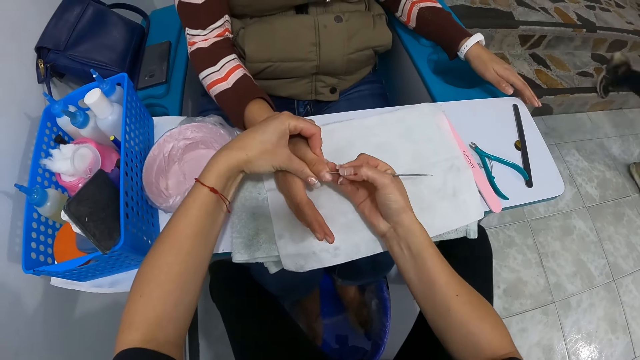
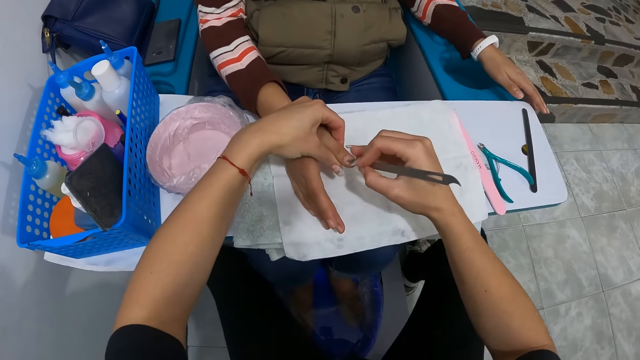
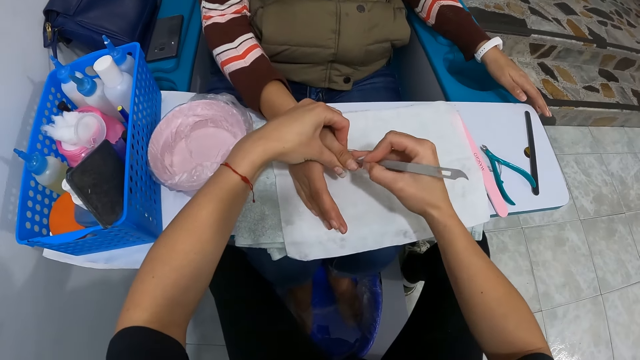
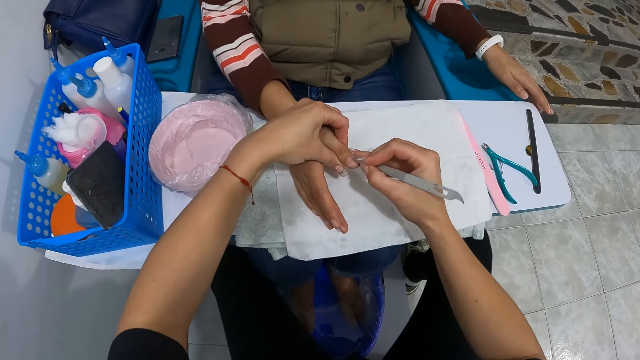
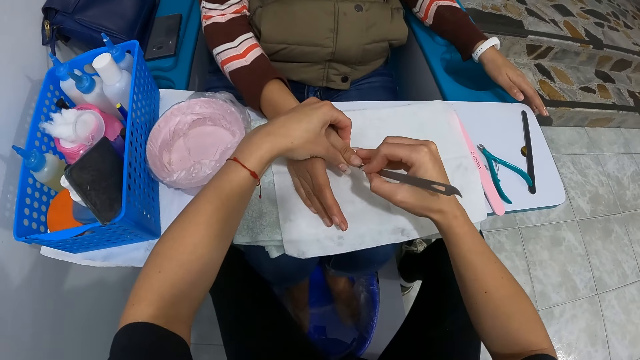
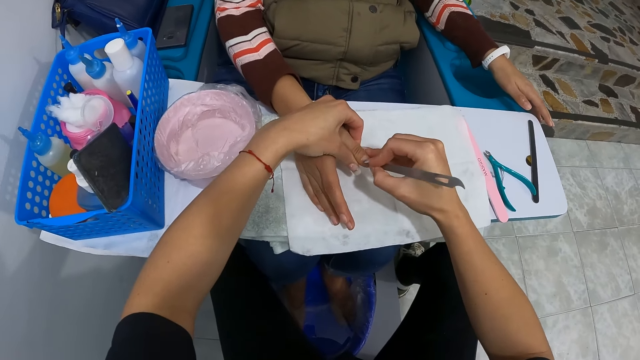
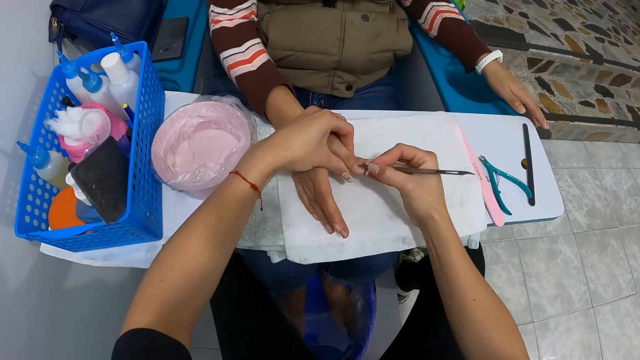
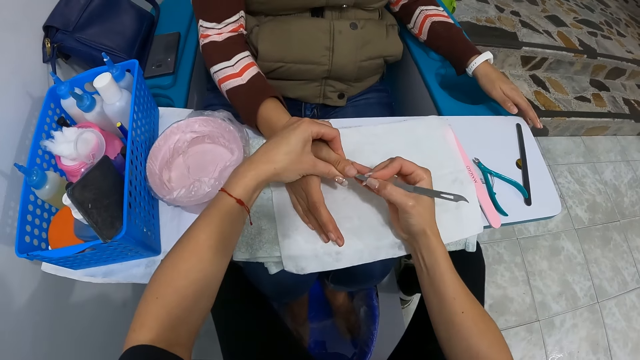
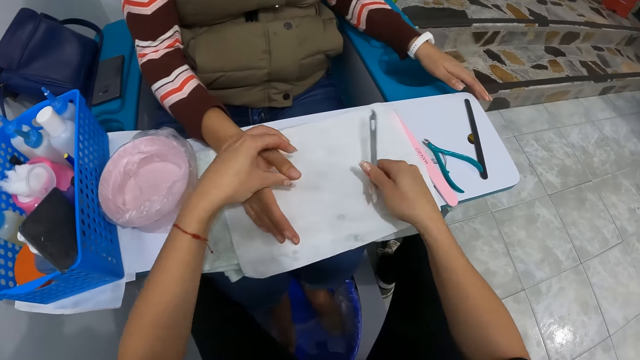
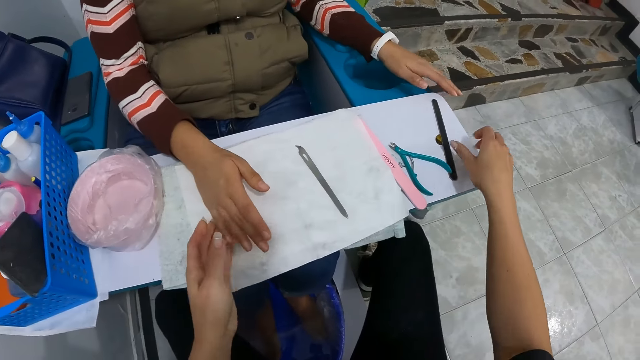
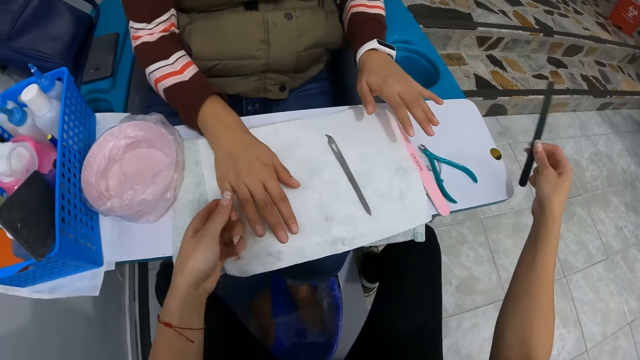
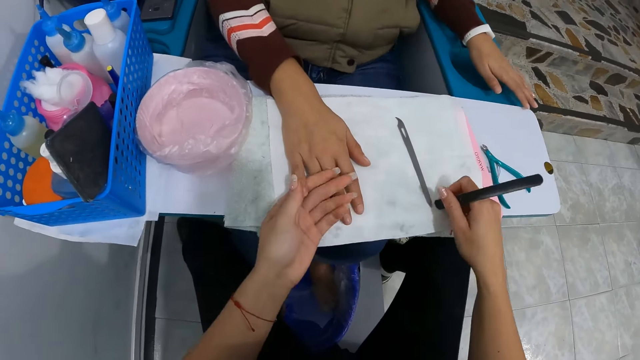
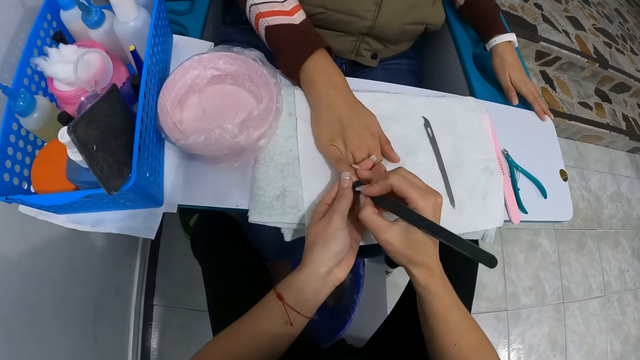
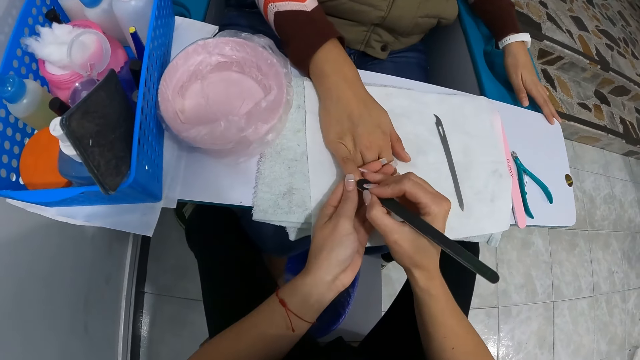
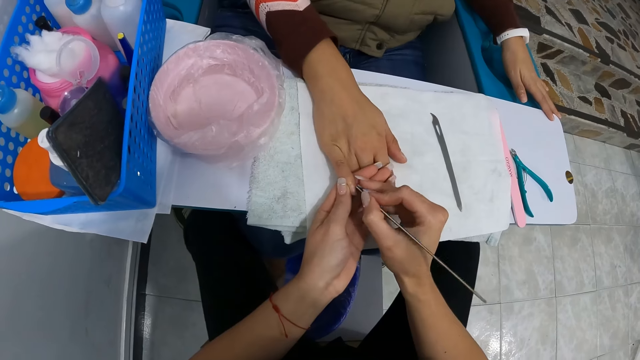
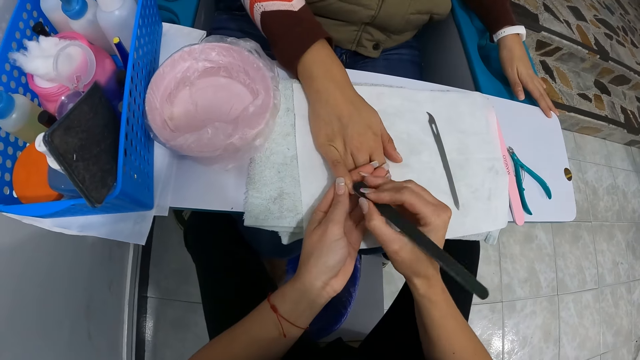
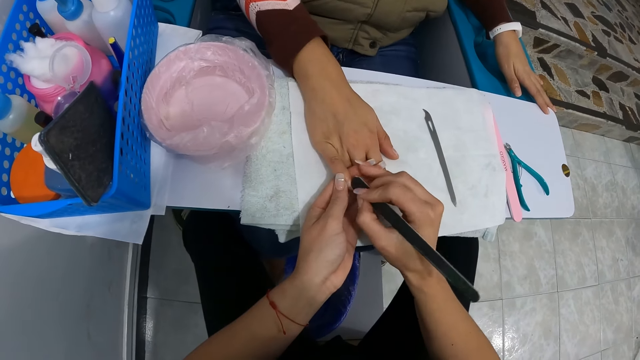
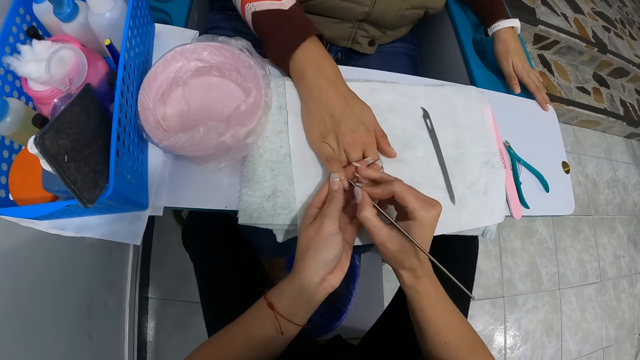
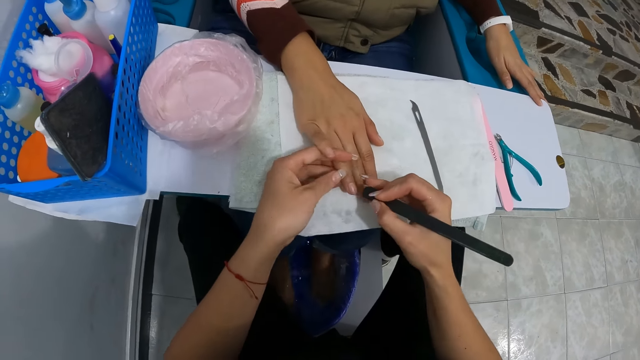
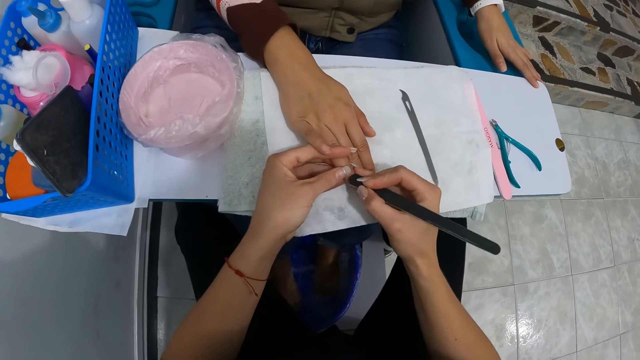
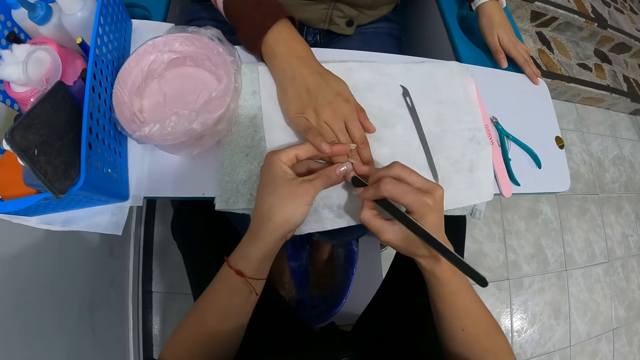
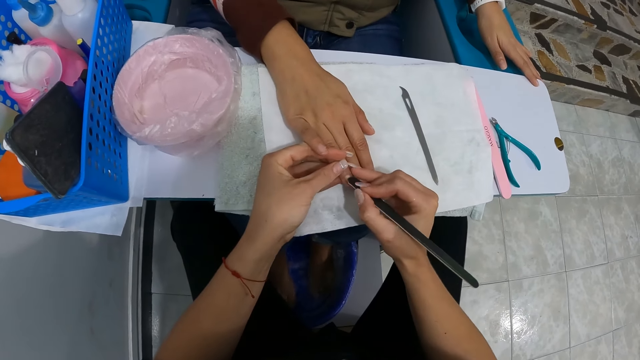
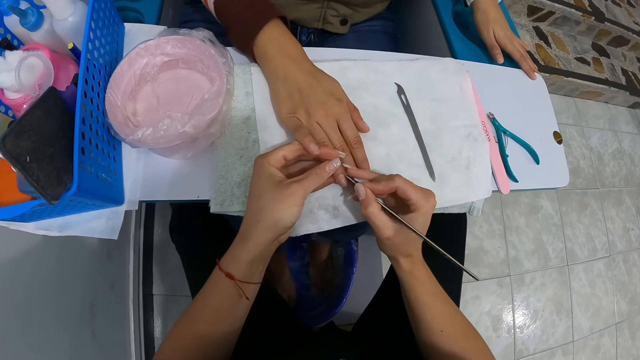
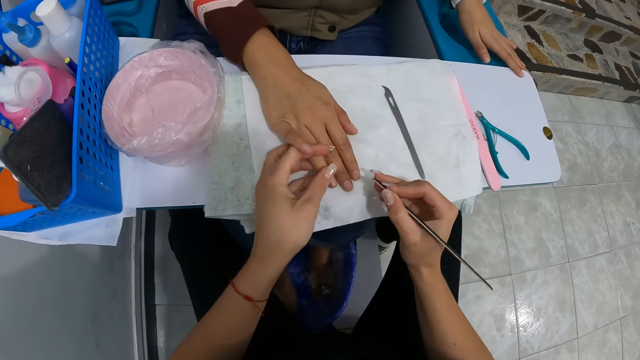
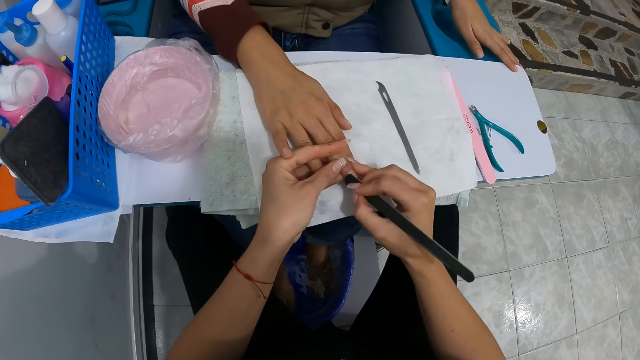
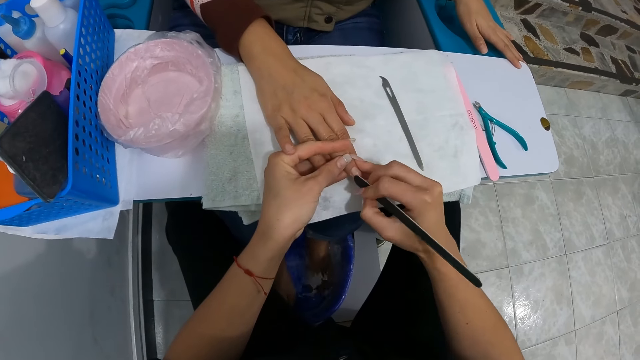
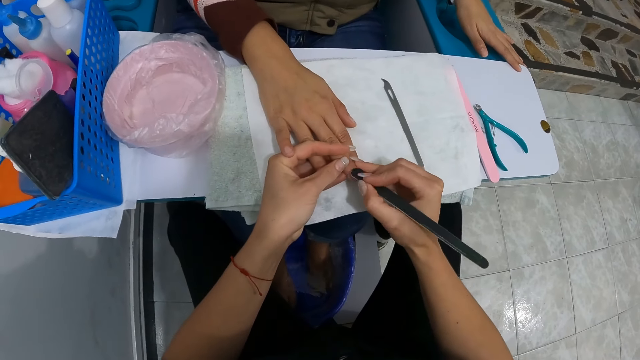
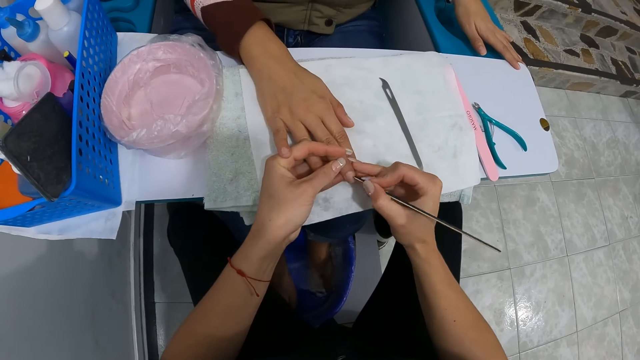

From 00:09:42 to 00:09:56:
The camera wearer cleans the nail scraper in her right hand on the towel on the desk. She drops the nail scraper on the towel on the desk with her right hand. She picks up a nail file from the desk with her right hand. She holds the right pinky of the woman with her left hand. She cleans the right pinky of the woman with her left hand. She files the right pinky of the woman with the nail file in her right hand to shape the edges of the nail. She holds the right ring finger of the woman with her left hand. She files the right ring finger of the woman with the nail file in her right hand. She holds the right middle finger of the woman with her left hand. She files the right middle finger of the woman with the nail file in her right hand.

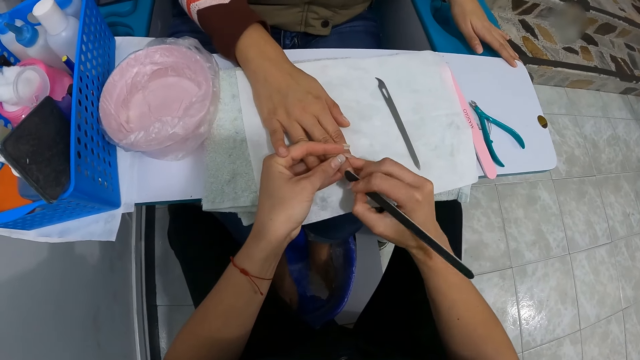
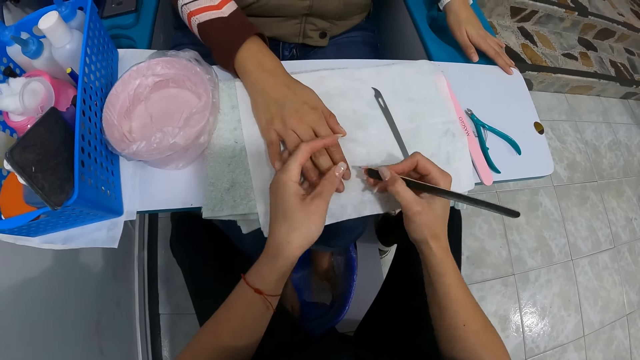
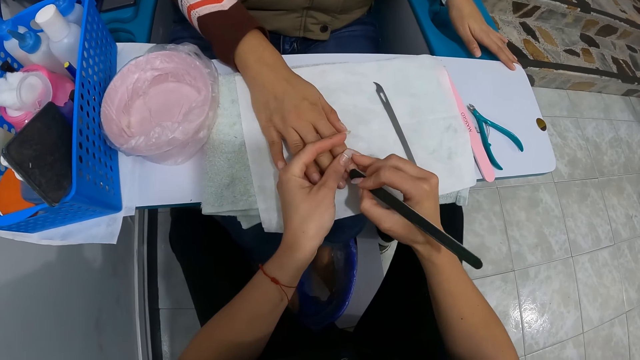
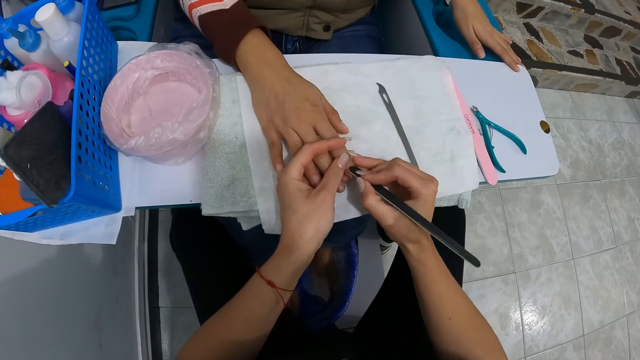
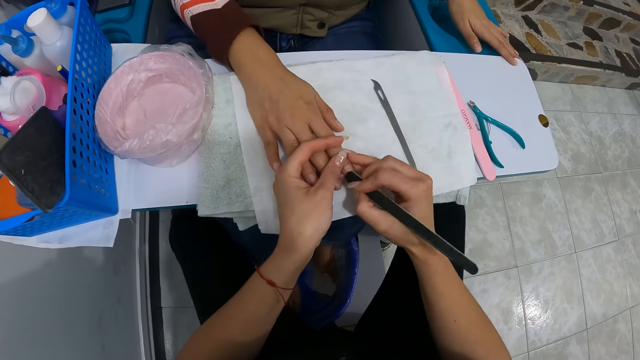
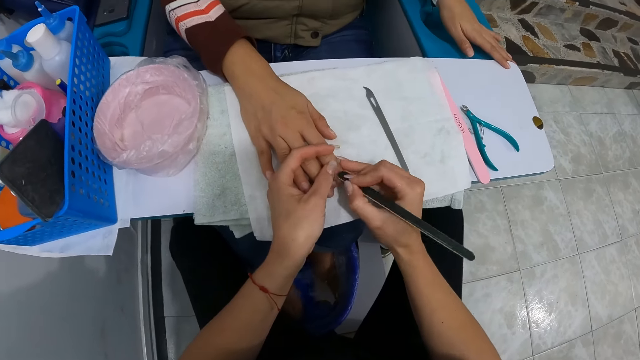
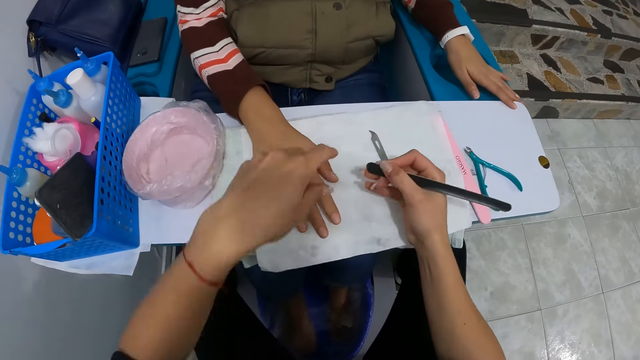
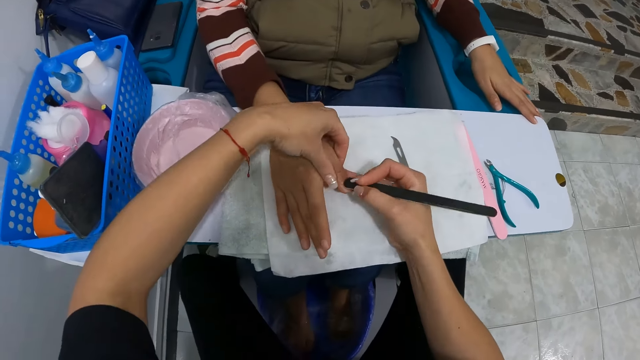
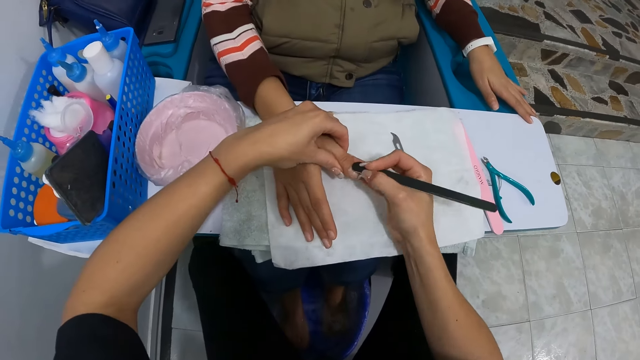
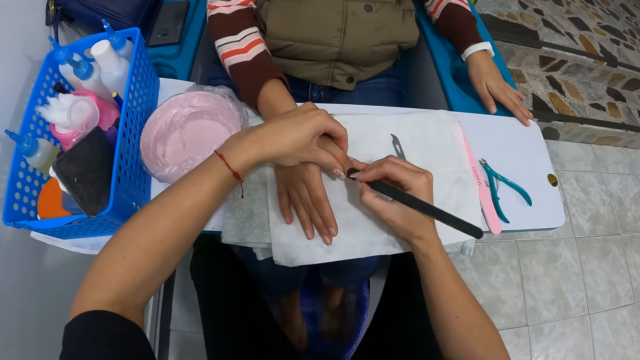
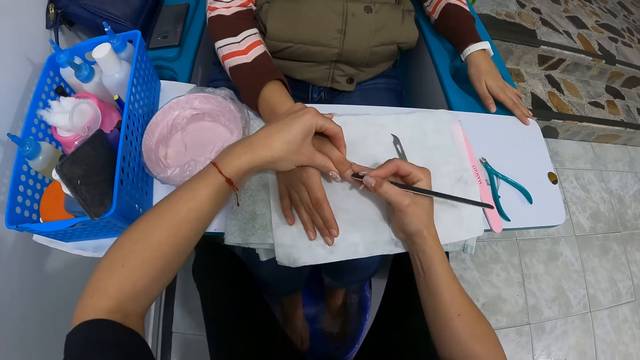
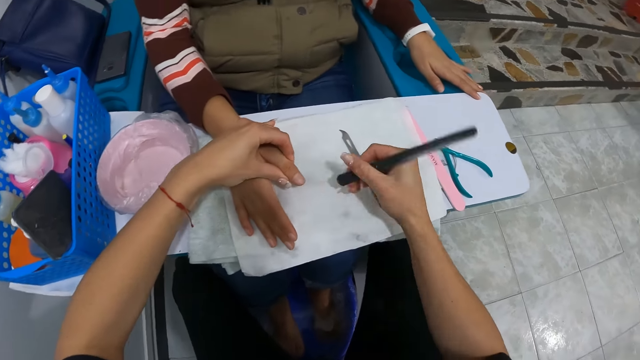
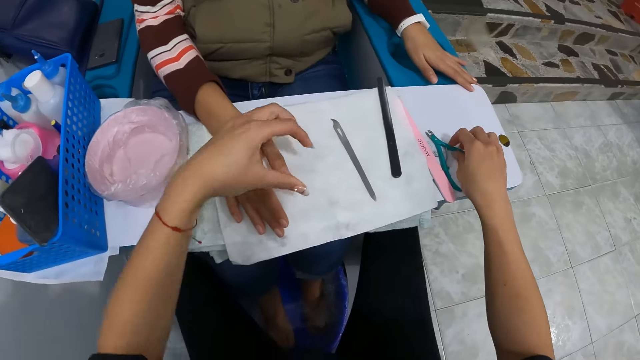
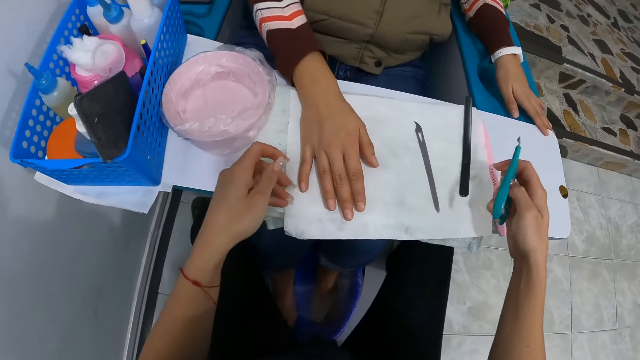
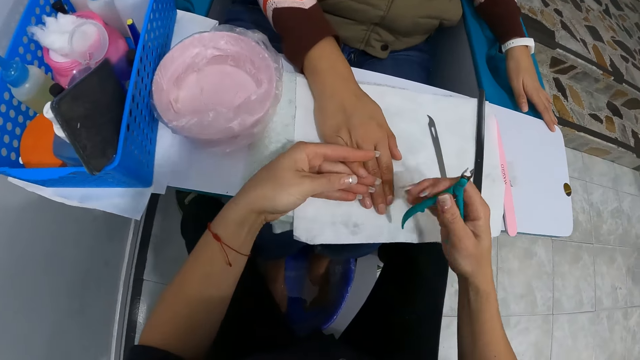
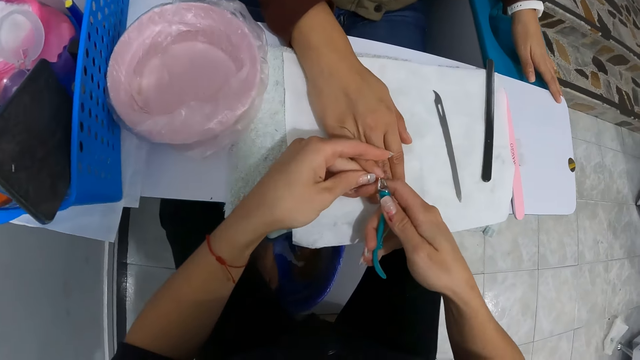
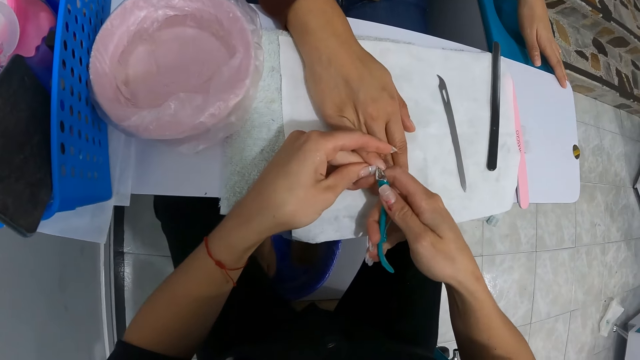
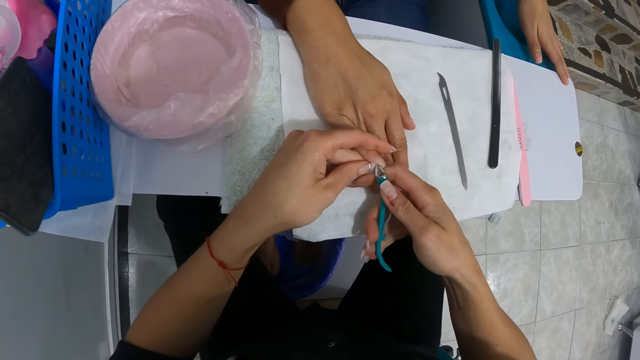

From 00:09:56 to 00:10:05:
The camera wearer holds the right index finger of the woman with her left hand. She files the right index finger of the woman with the nail file in her right hand. She holds the right thumb of the woman with her left hand. She files the right thumb of the woman with the nail file in her right hand. She drops the nail file in her right hand on the towel on the desk. She picks up nail scissors from the desk with her right hand. She holds the right pinky of the woman with her left hand. She trims the cuticles on the right pinky of the woman with the nail scissors in her right hand.
